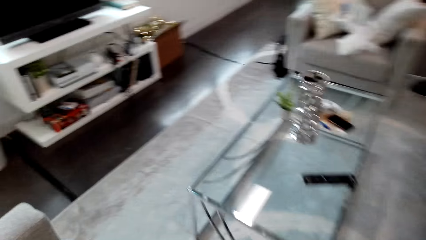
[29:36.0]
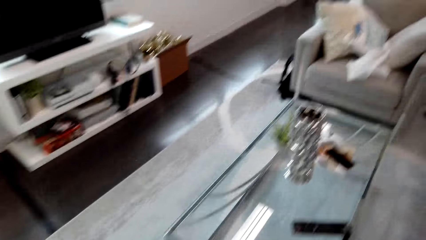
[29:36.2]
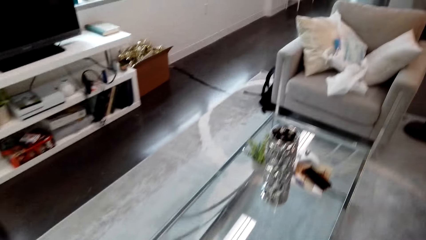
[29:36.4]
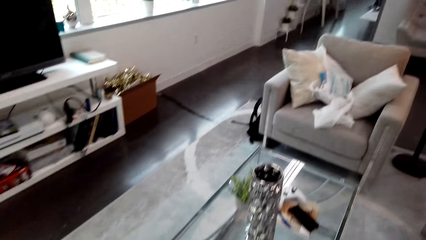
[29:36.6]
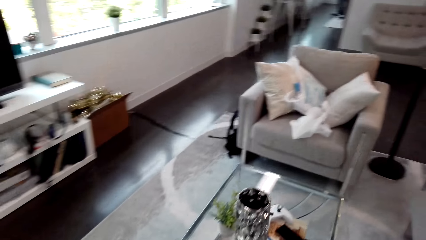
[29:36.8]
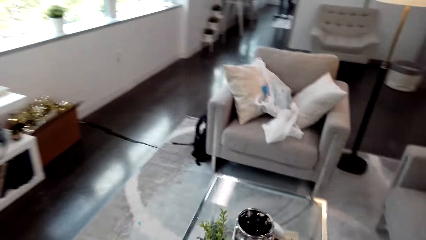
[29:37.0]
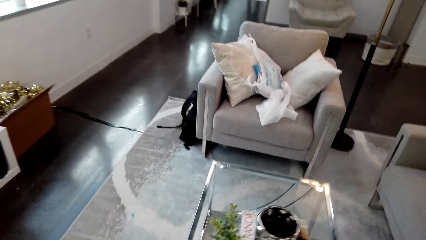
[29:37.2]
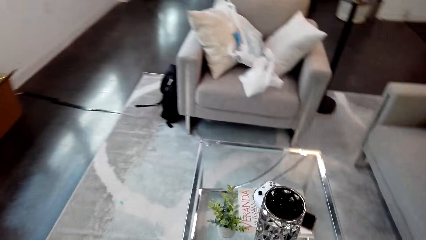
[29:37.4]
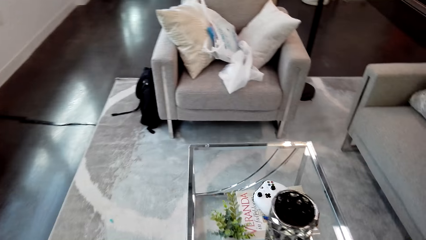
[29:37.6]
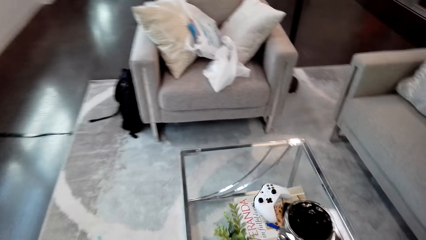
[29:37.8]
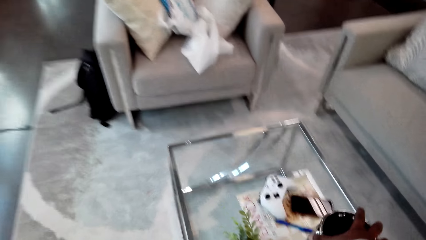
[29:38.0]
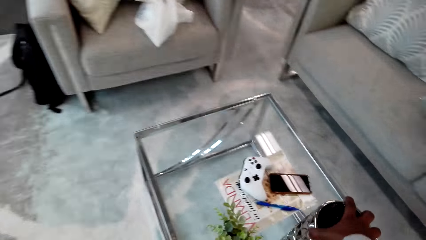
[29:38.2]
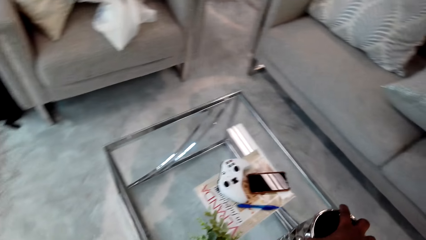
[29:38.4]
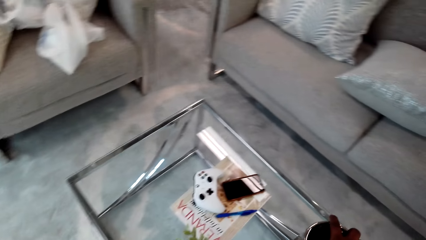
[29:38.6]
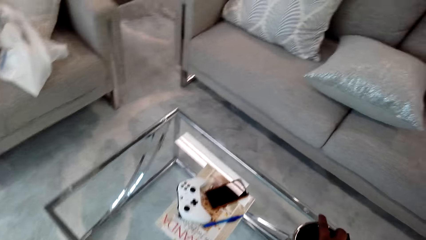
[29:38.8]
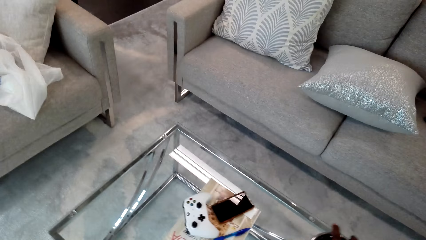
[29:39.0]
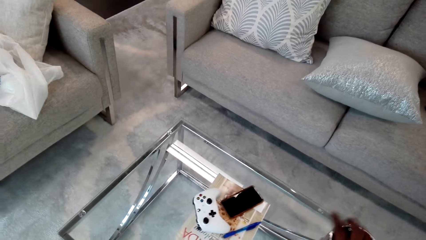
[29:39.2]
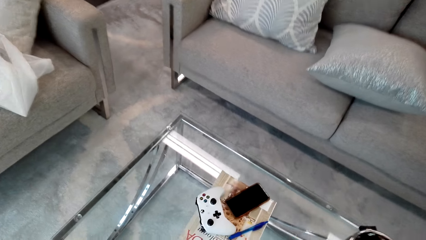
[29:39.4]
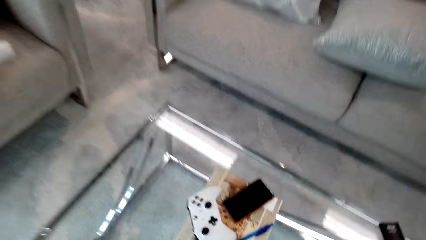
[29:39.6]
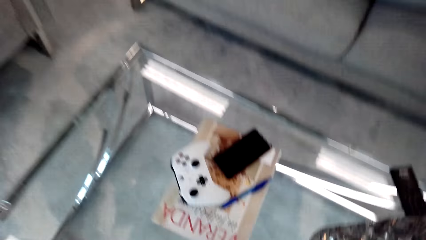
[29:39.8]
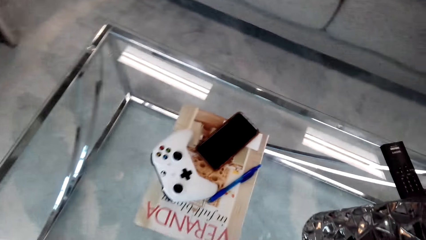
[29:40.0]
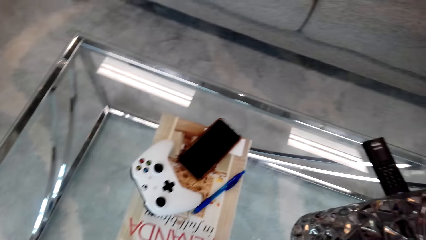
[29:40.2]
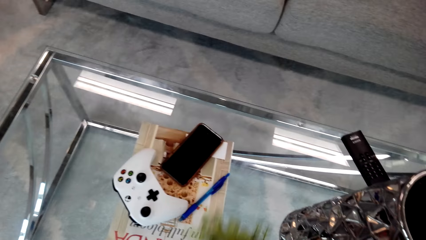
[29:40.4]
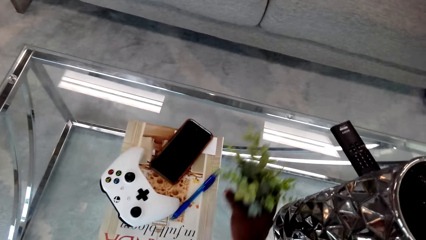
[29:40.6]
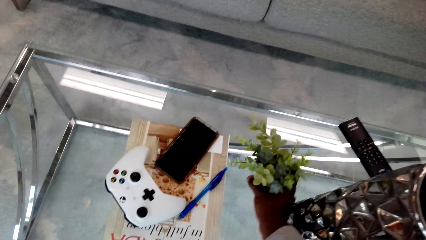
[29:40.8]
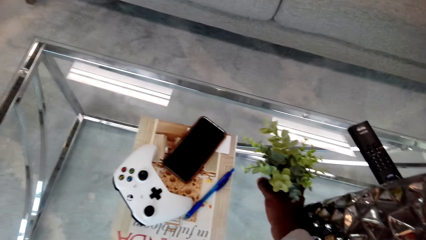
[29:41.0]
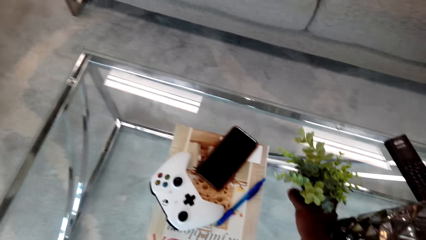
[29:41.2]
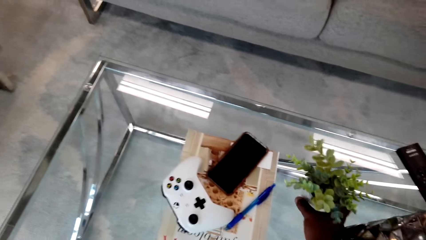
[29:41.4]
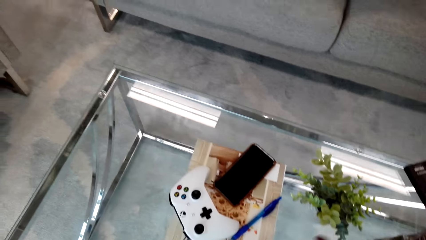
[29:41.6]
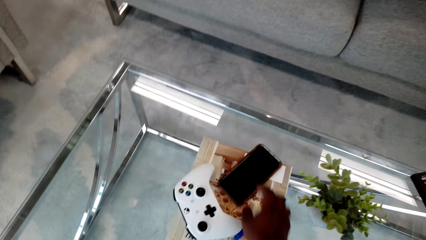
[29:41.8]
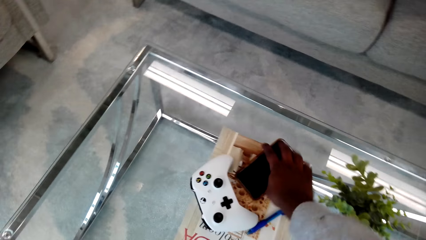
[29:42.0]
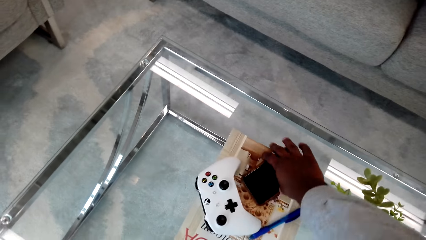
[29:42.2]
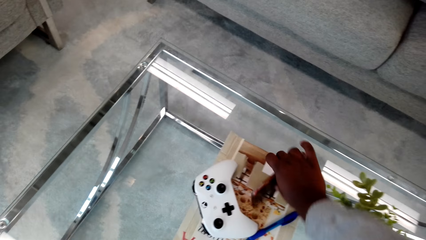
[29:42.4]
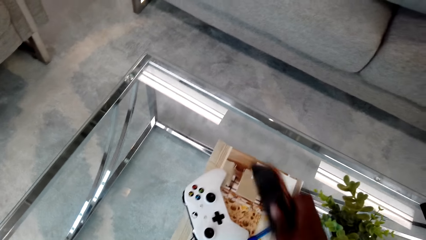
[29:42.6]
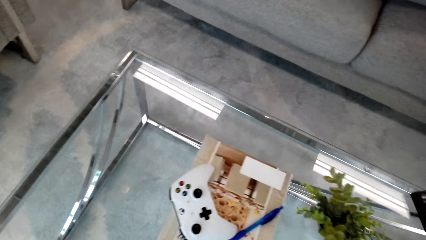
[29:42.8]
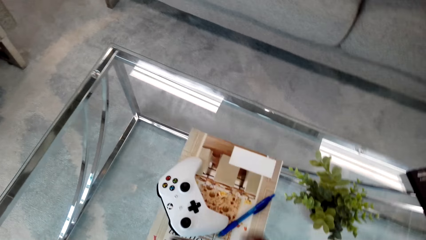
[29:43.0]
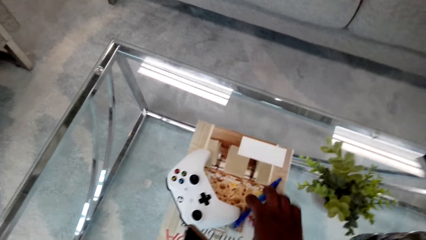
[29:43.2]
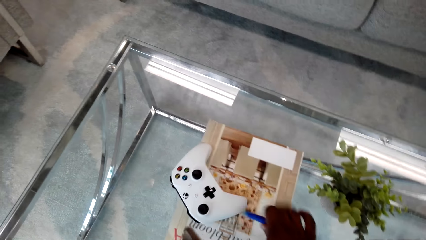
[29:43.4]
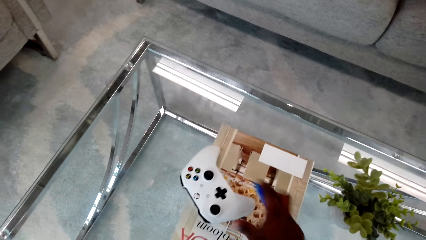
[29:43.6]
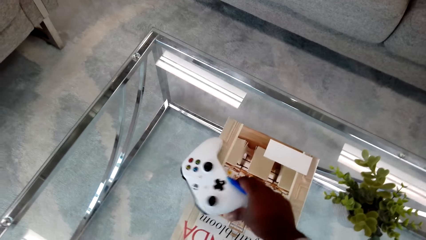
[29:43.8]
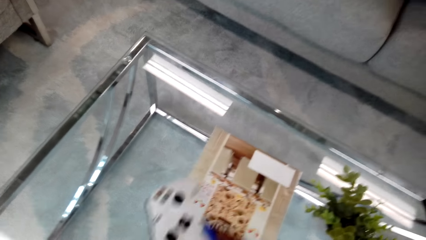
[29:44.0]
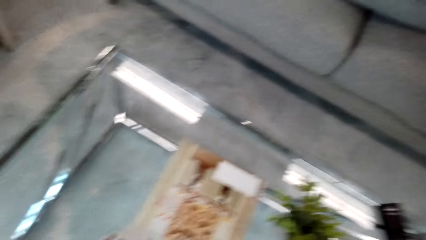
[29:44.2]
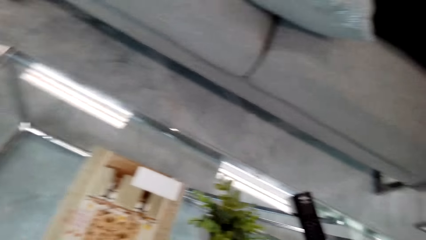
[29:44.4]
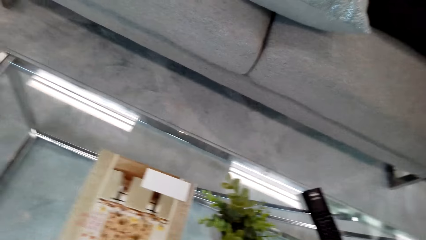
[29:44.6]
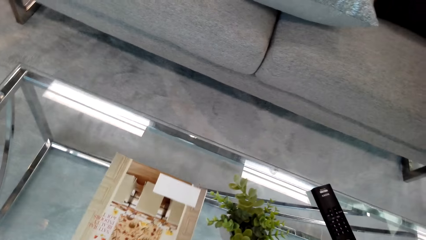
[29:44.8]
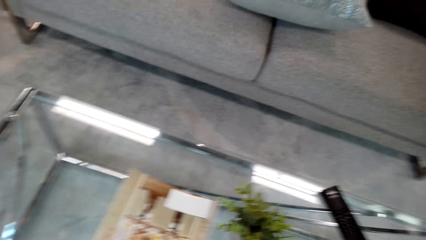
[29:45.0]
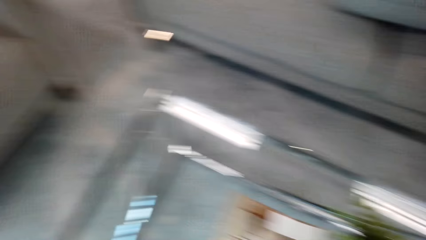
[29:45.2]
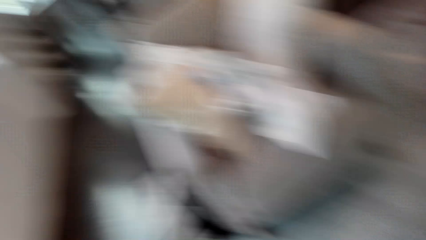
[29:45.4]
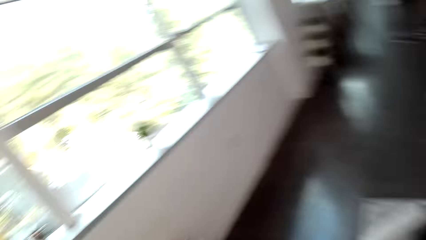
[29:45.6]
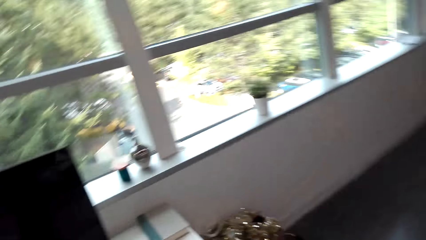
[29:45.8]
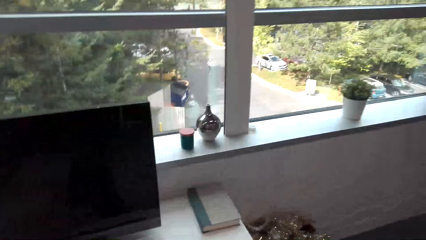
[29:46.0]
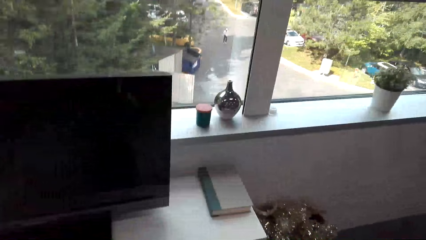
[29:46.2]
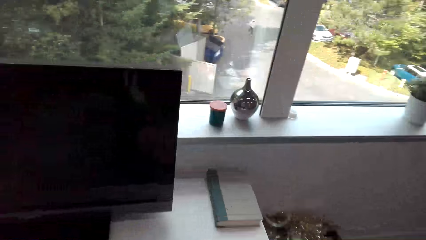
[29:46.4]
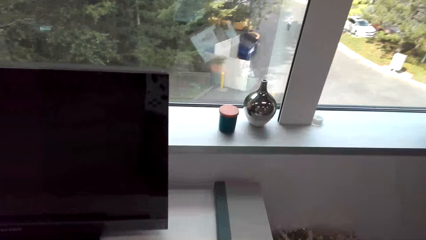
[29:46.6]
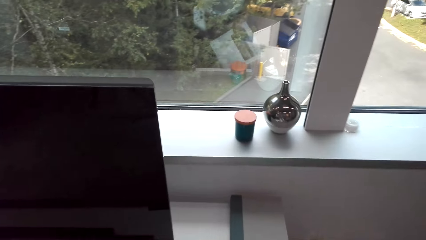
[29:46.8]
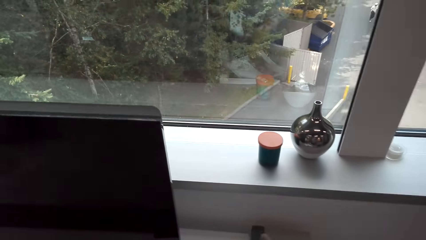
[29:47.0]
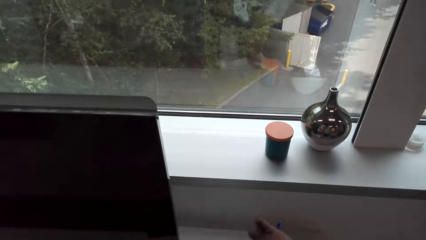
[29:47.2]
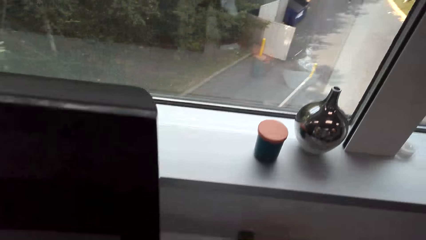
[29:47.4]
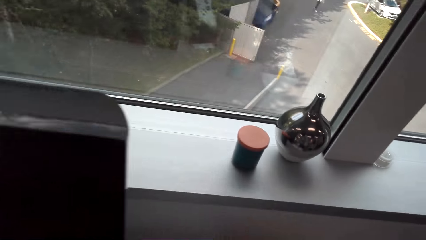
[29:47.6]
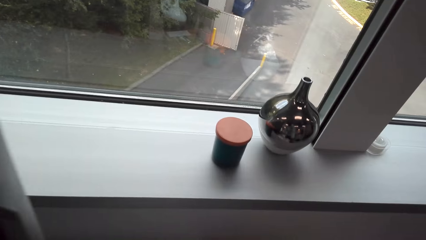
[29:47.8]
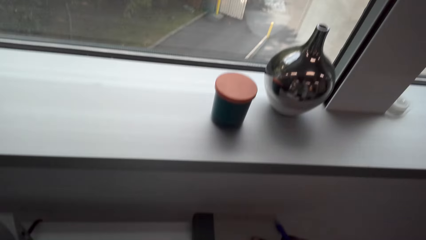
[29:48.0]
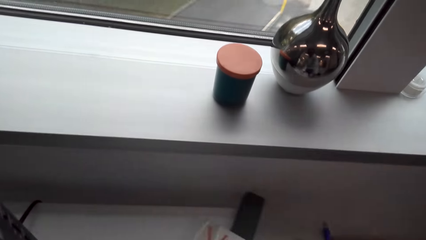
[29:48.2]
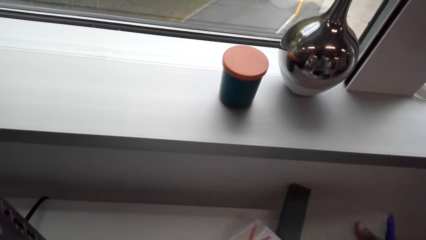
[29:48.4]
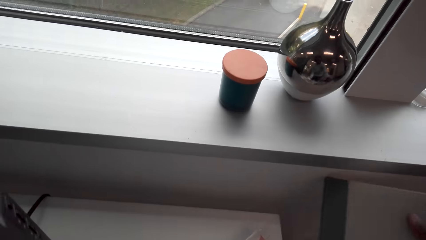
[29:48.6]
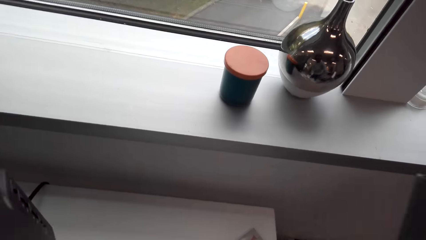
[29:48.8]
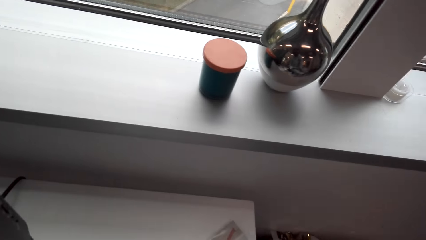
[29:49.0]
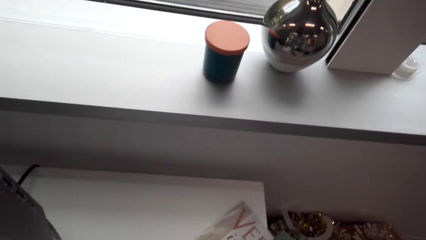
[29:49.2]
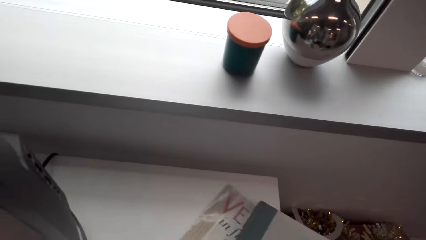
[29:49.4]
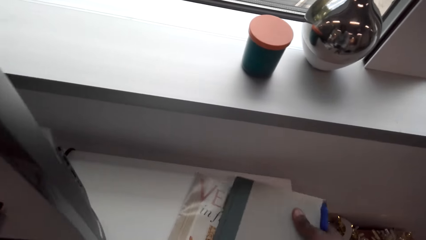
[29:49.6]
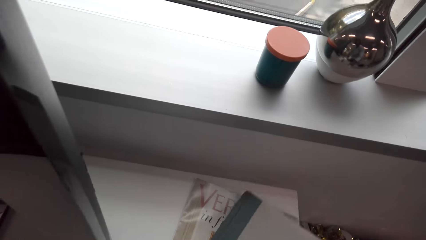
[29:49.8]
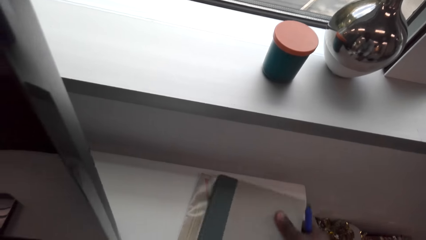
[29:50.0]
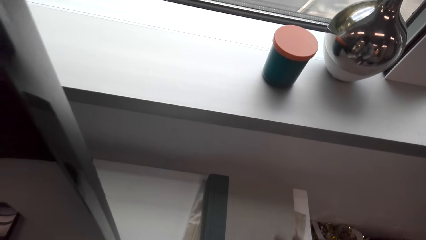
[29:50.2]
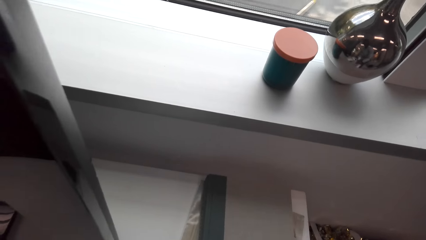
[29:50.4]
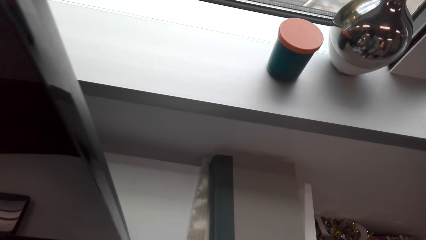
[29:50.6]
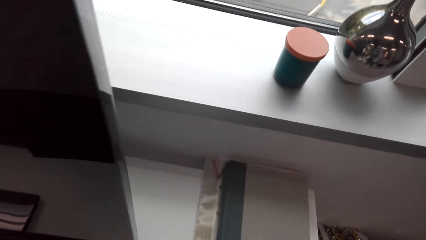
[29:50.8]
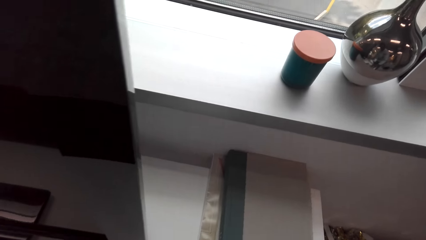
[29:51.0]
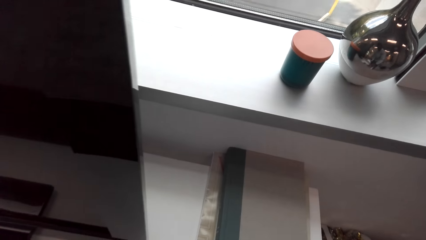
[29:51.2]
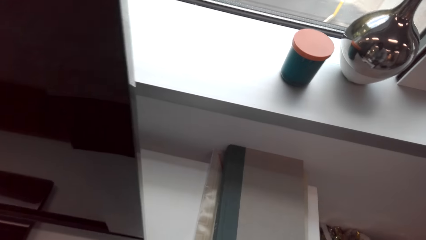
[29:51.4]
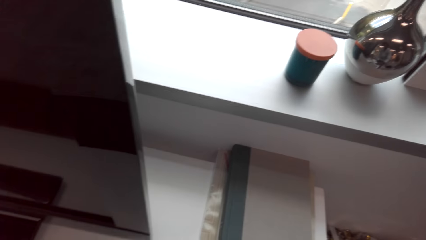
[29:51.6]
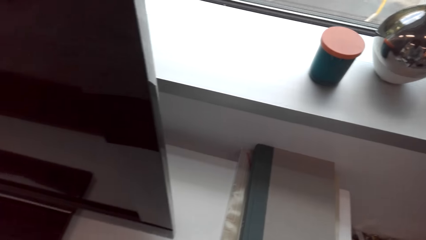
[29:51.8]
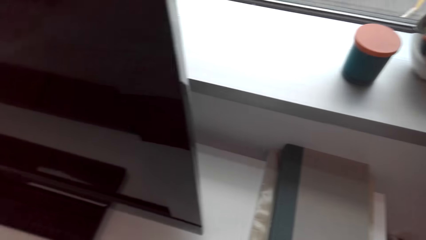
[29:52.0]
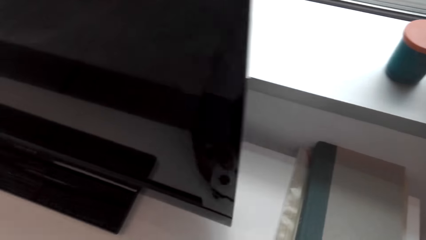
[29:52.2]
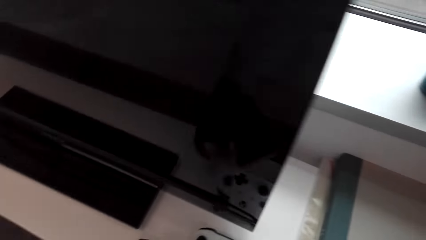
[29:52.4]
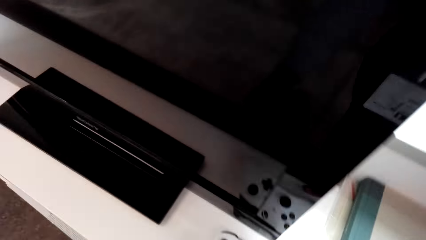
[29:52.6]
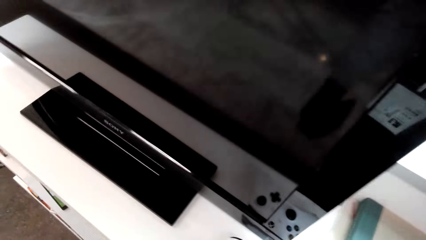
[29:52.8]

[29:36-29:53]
The camera wearer adjusts the container. They move a flower vase on the table. They put the house plant on the table. They pick up a mobile phone. They take a pen and game pad. They put books on a TV stand. They walk around the house. They adjust the book.
